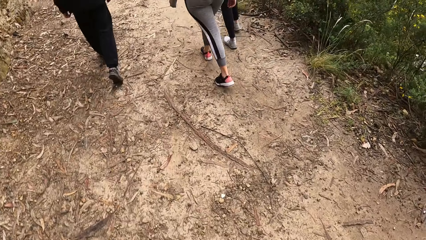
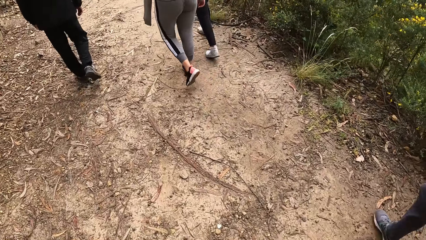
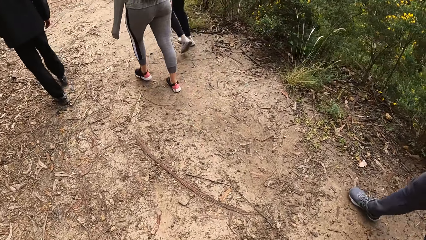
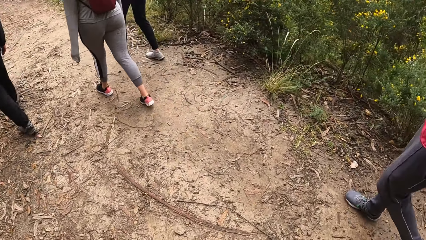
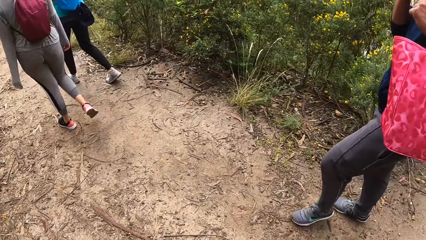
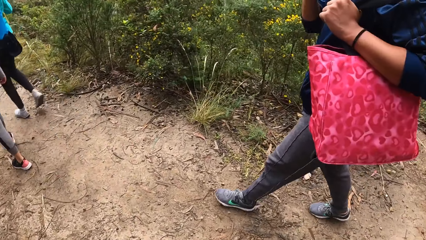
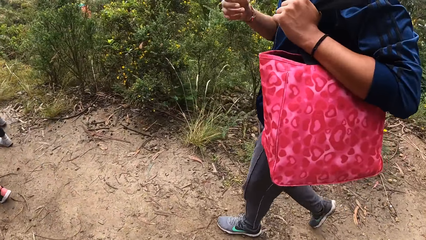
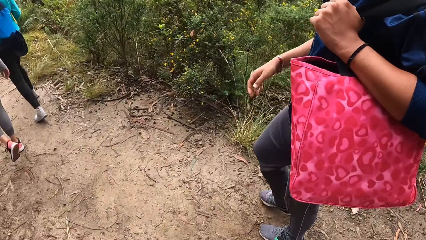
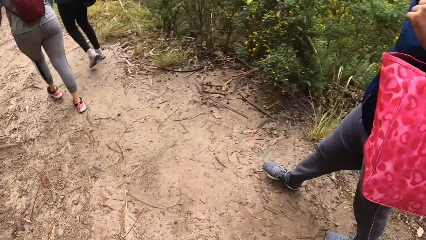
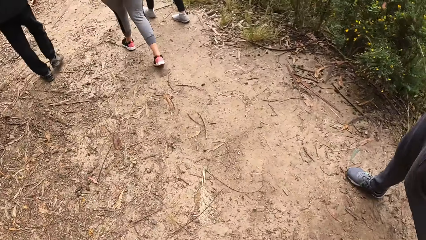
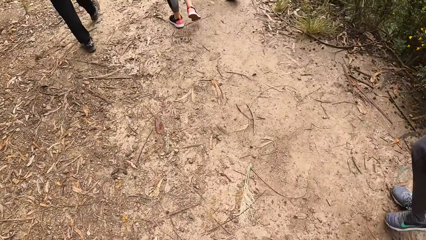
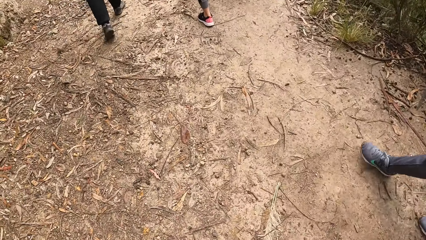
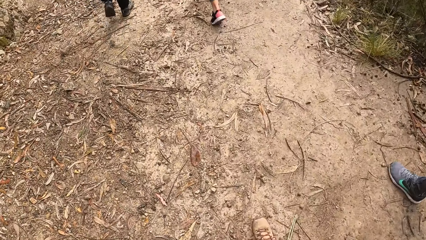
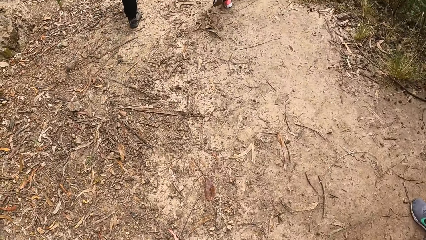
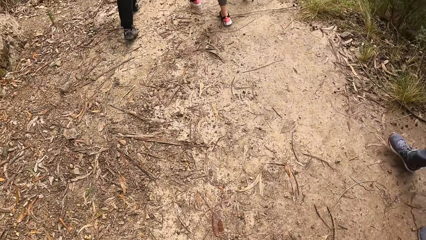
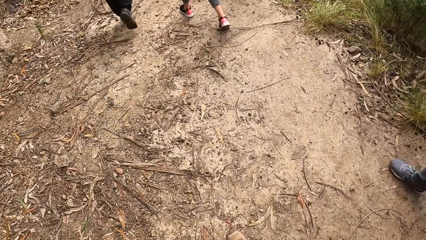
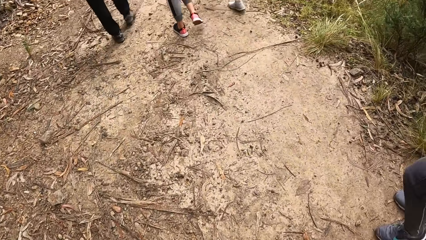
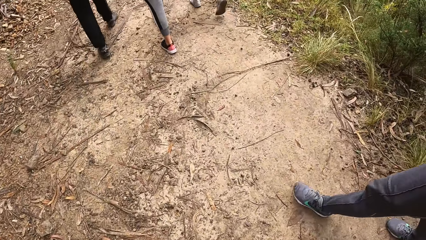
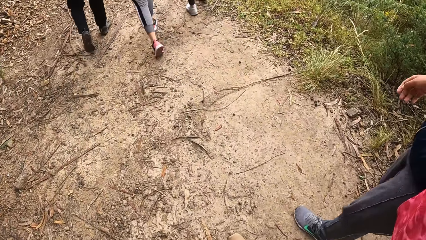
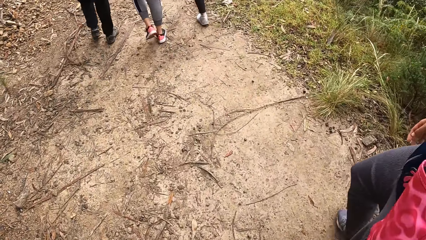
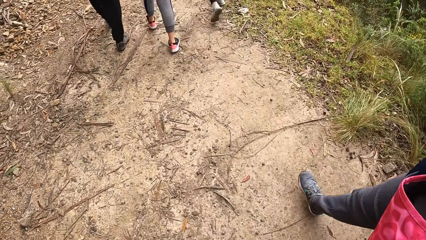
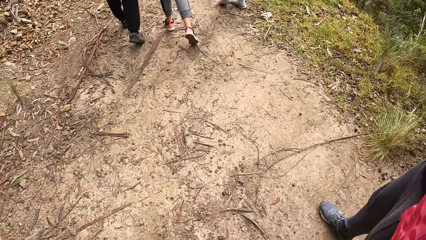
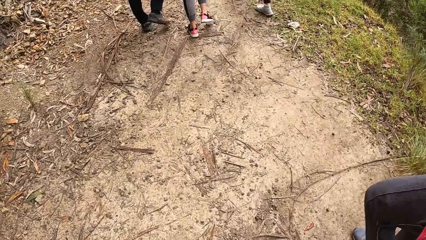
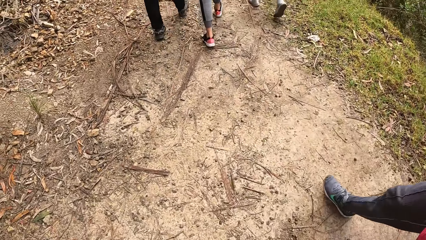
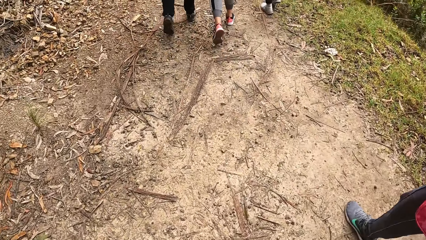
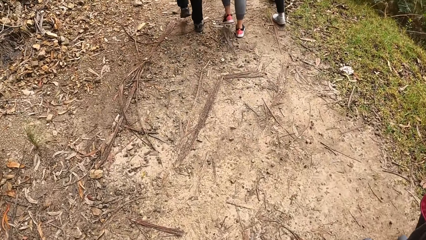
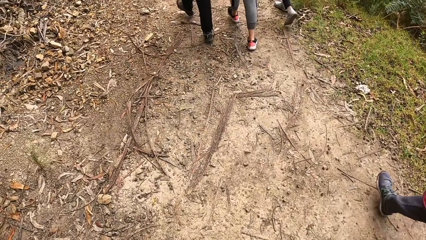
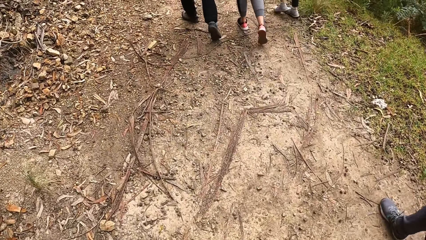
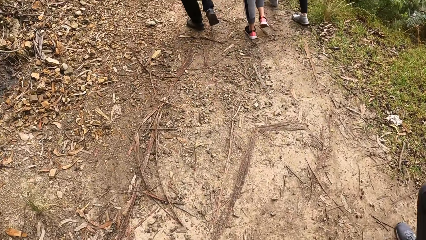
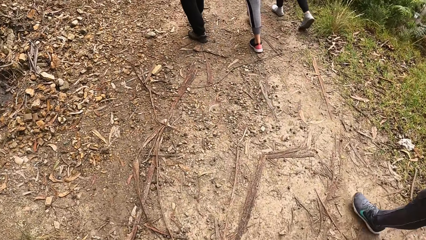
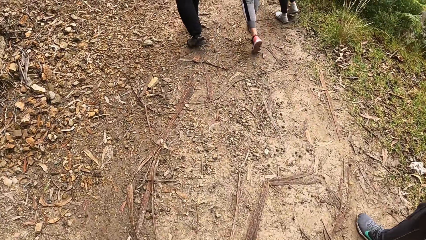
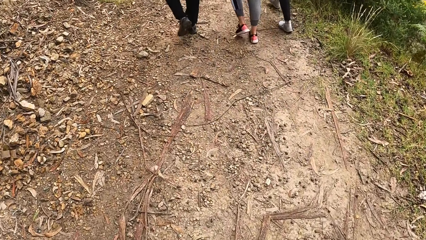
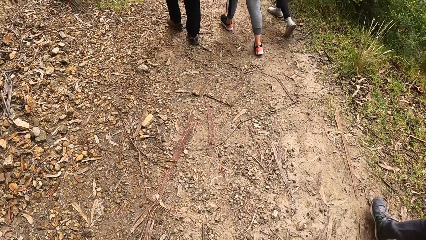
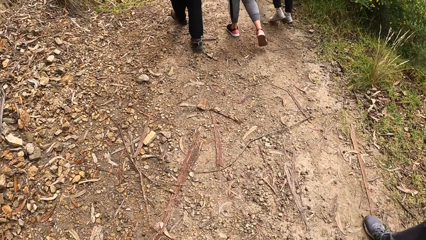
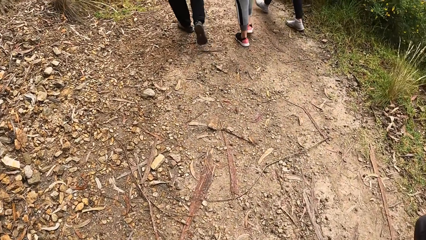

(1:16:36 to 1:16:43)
The camera wearer looks around.

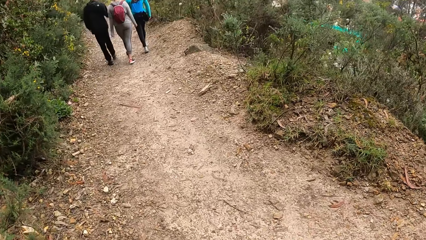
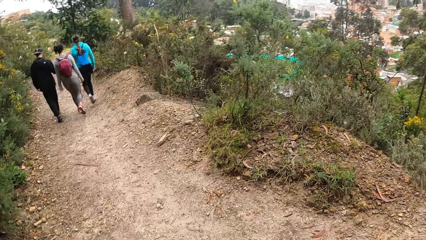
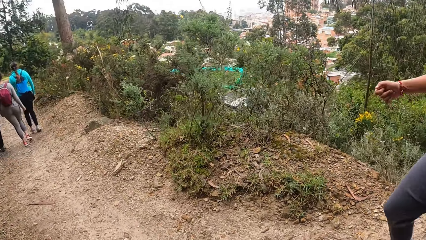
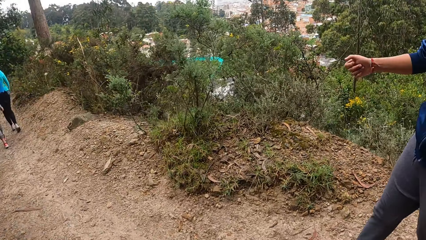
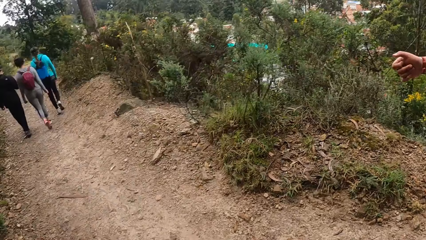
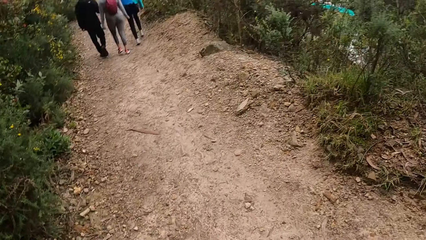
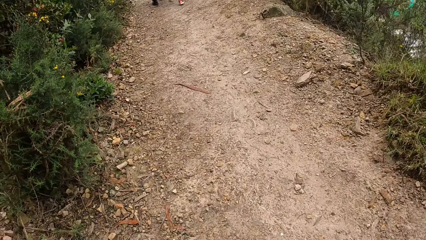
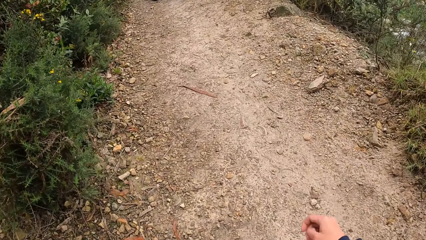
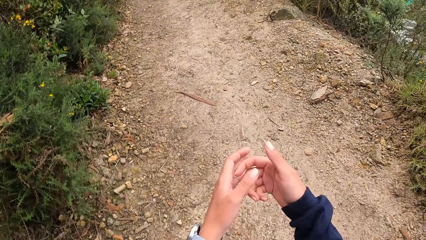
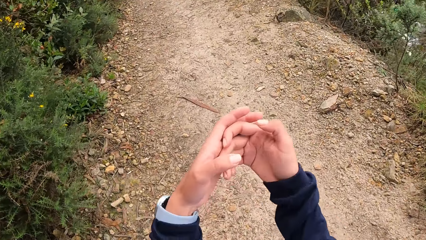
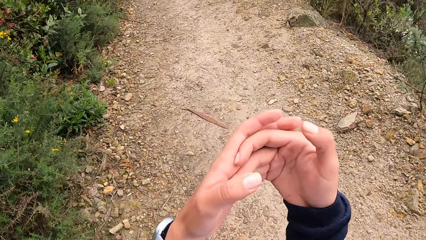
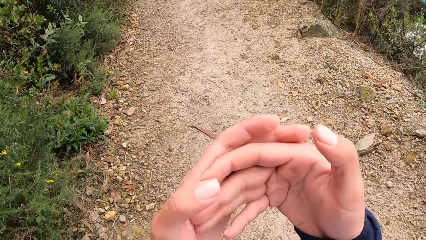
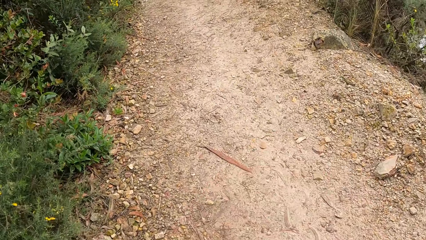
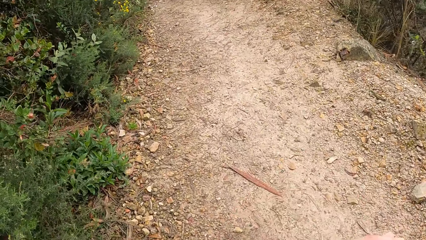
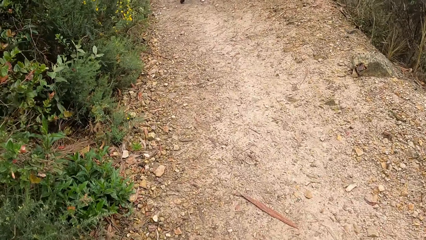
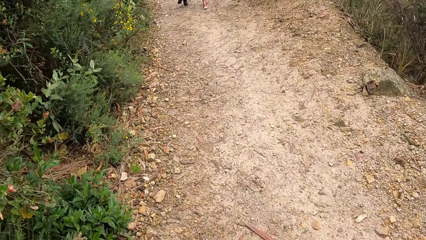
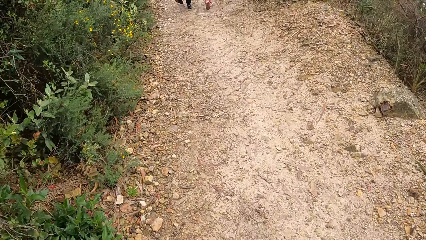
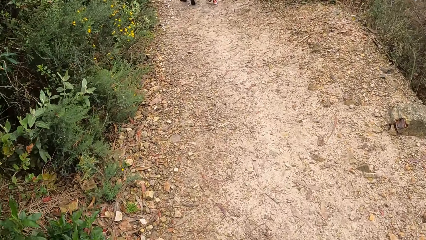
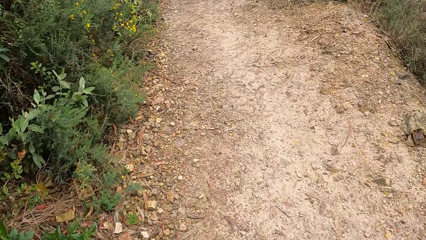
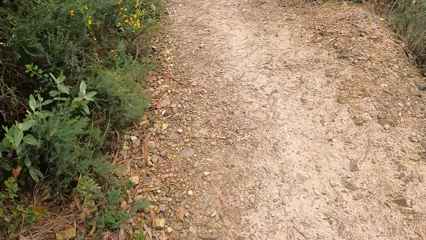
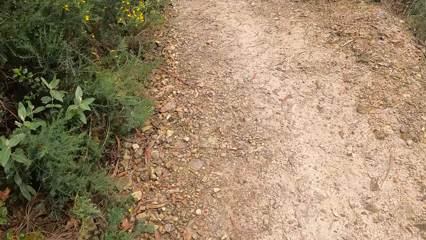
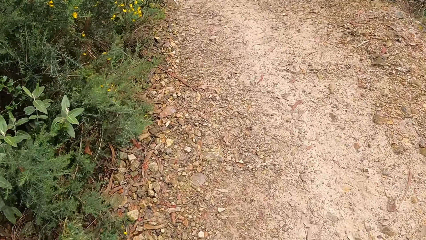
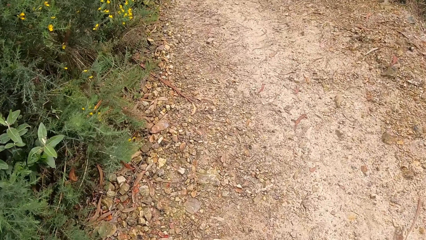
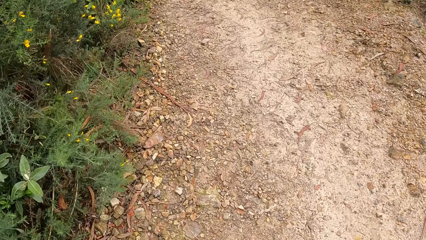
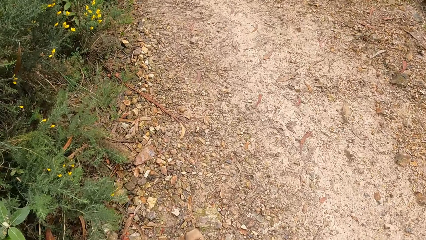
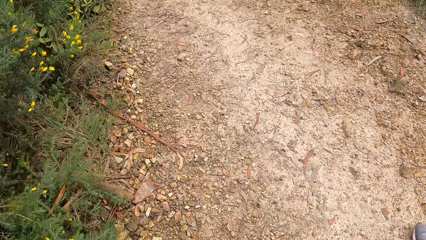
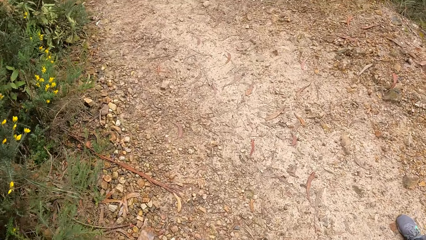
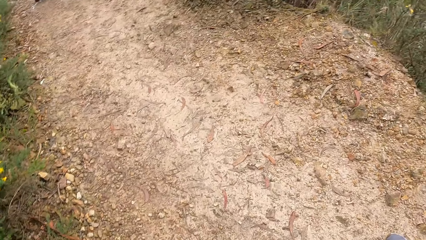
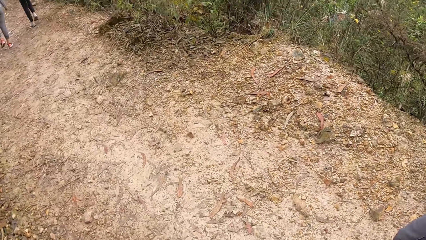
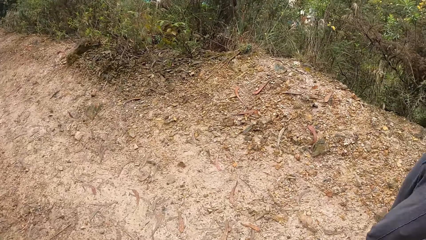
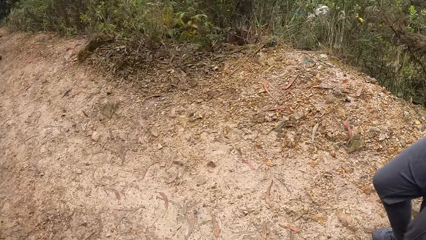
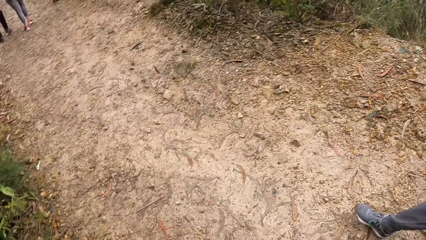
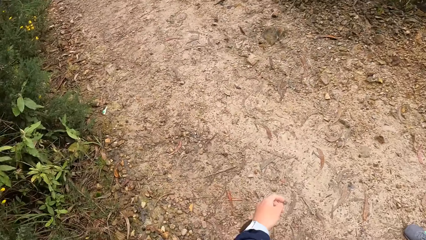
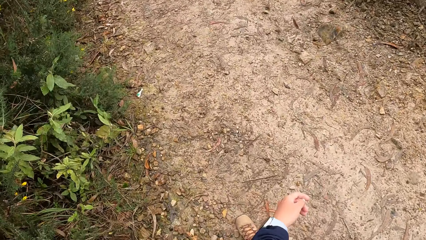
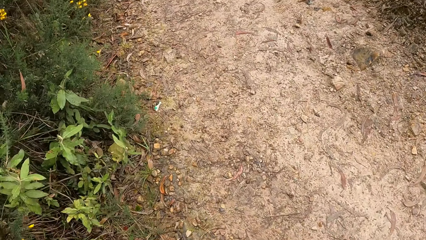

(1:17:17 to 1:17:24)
The camera wearer touches his face with both hands.
